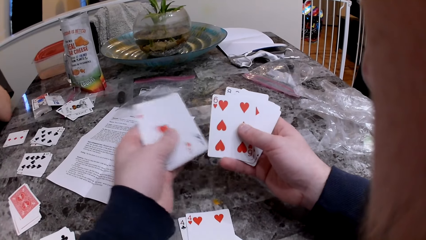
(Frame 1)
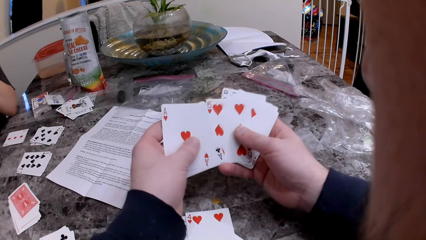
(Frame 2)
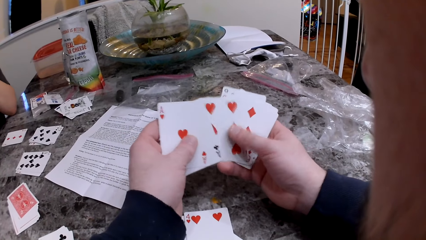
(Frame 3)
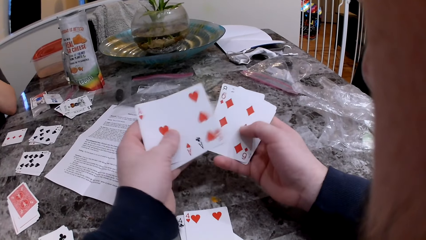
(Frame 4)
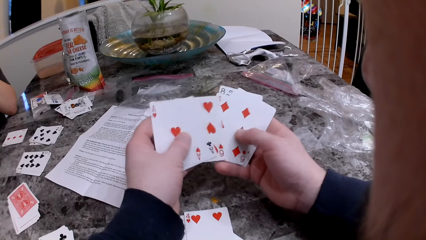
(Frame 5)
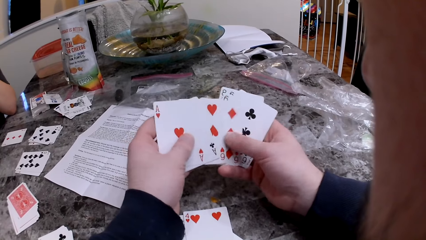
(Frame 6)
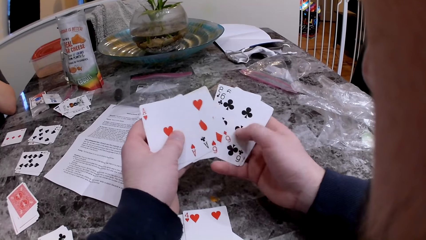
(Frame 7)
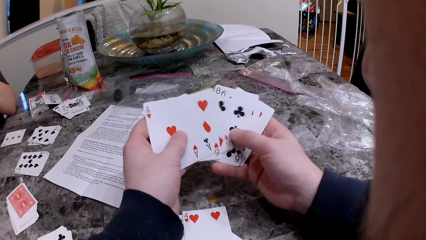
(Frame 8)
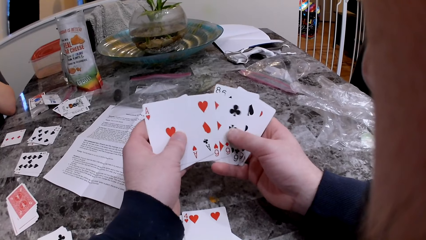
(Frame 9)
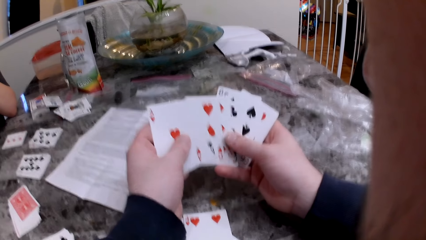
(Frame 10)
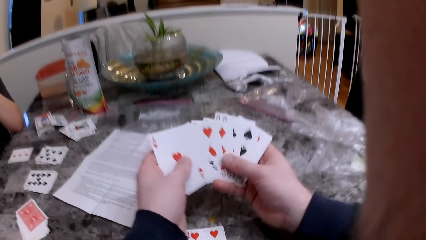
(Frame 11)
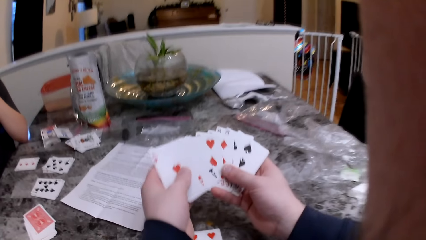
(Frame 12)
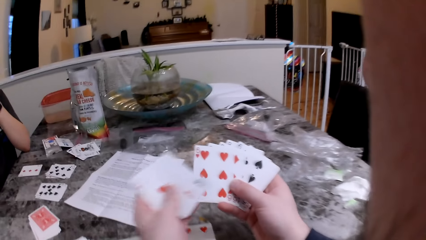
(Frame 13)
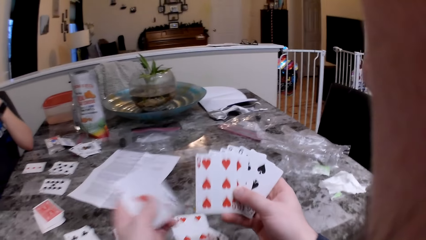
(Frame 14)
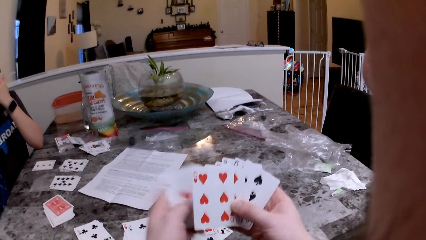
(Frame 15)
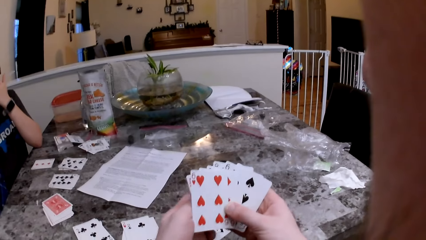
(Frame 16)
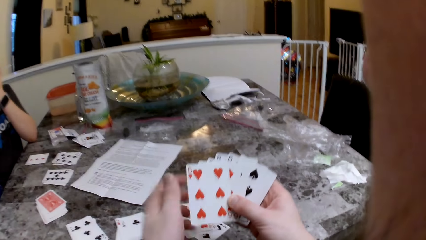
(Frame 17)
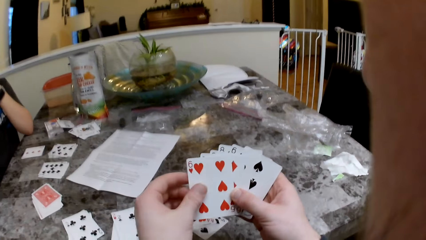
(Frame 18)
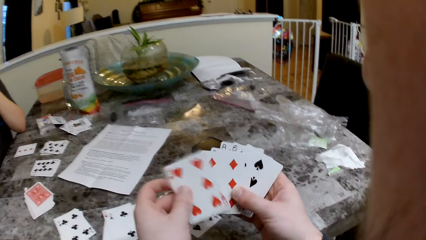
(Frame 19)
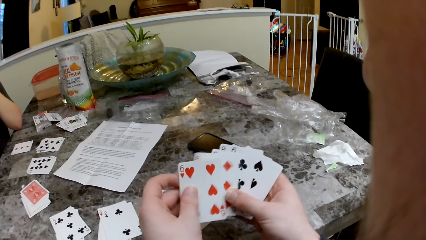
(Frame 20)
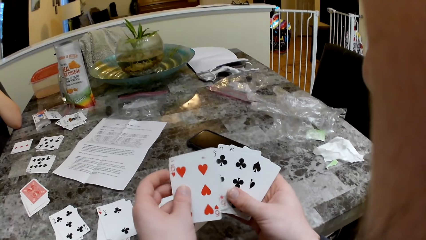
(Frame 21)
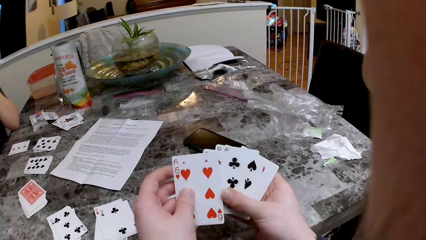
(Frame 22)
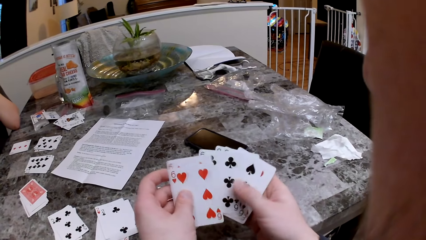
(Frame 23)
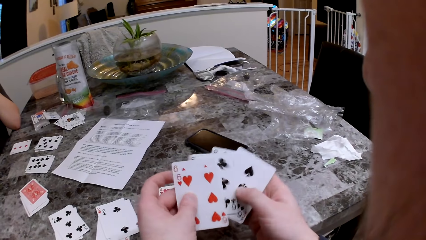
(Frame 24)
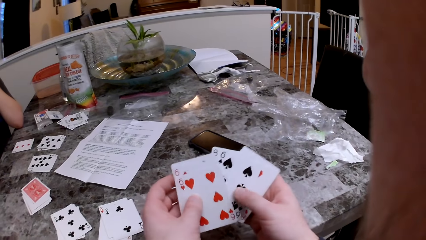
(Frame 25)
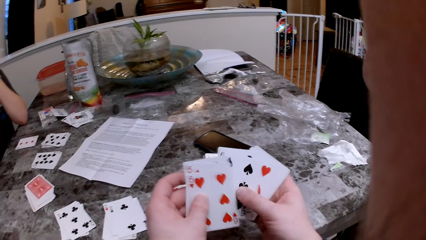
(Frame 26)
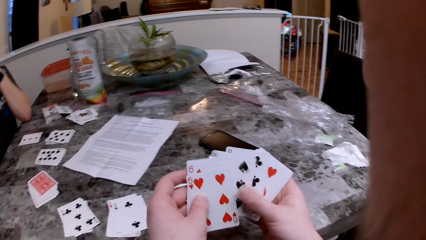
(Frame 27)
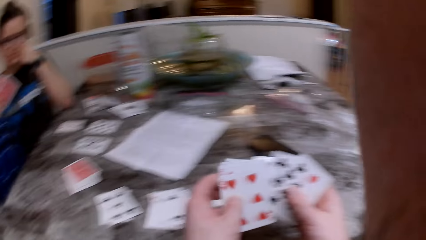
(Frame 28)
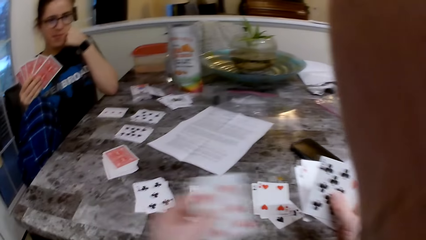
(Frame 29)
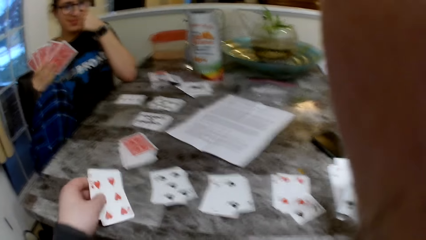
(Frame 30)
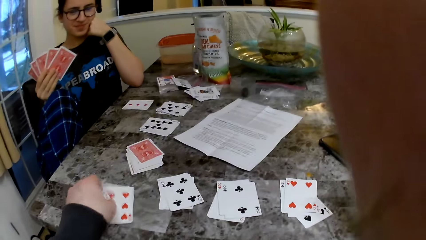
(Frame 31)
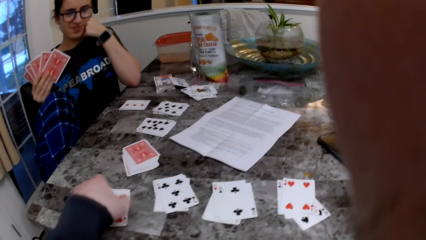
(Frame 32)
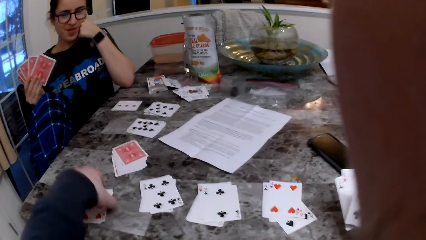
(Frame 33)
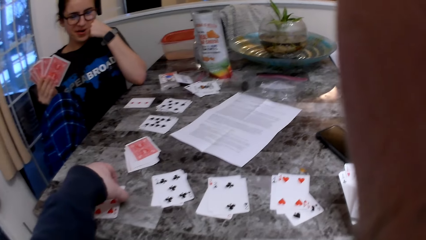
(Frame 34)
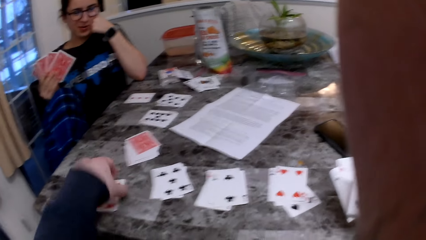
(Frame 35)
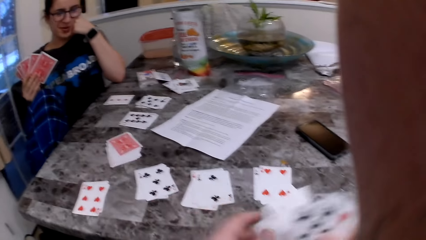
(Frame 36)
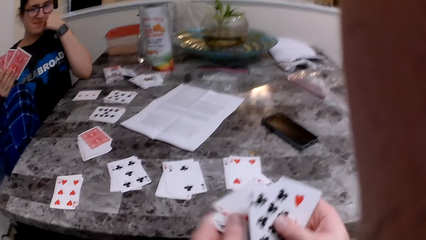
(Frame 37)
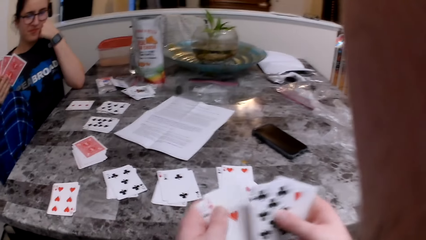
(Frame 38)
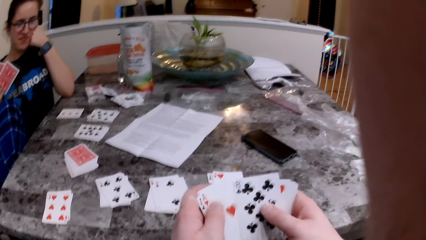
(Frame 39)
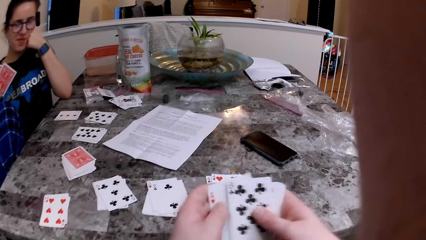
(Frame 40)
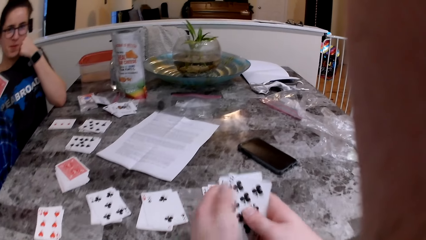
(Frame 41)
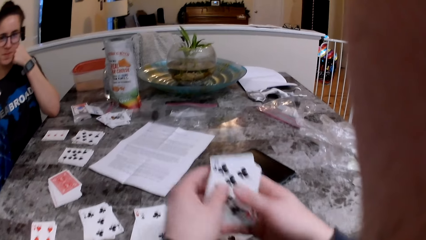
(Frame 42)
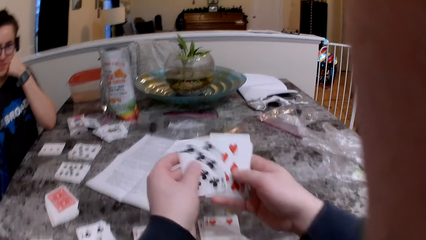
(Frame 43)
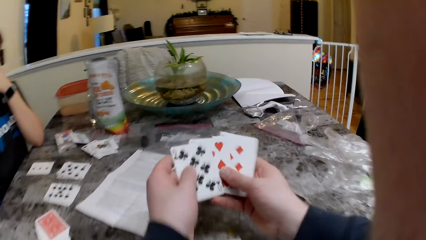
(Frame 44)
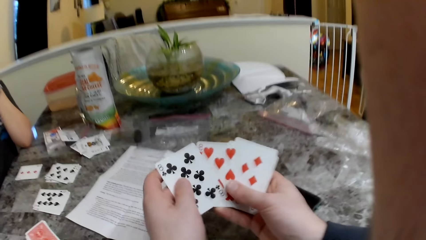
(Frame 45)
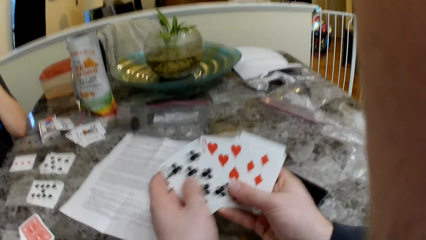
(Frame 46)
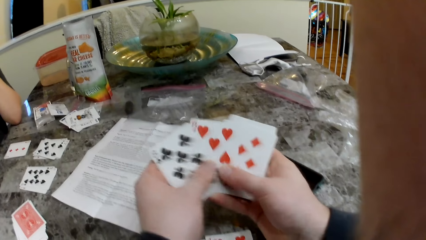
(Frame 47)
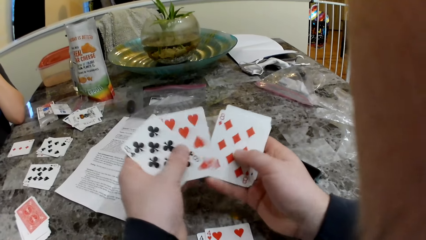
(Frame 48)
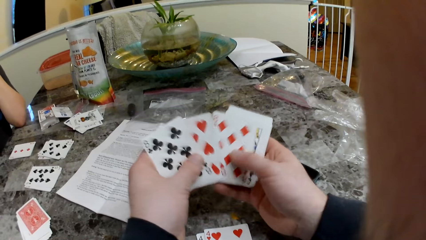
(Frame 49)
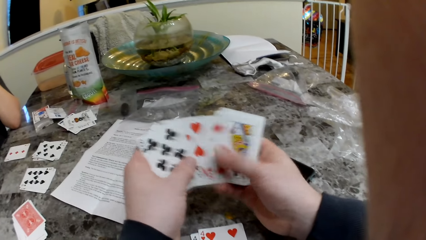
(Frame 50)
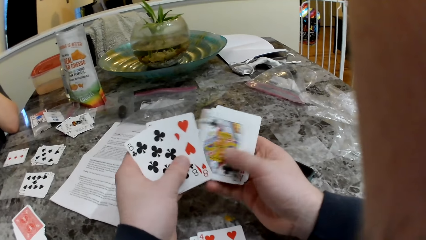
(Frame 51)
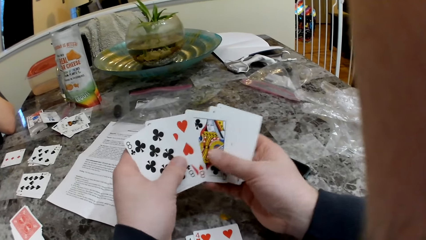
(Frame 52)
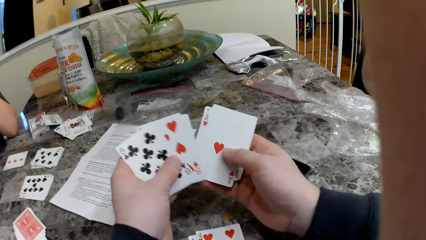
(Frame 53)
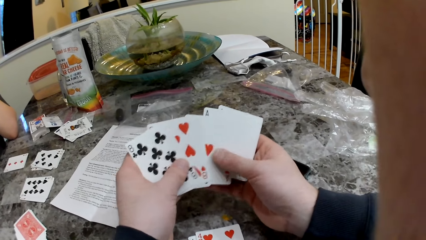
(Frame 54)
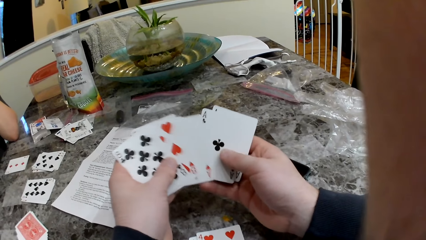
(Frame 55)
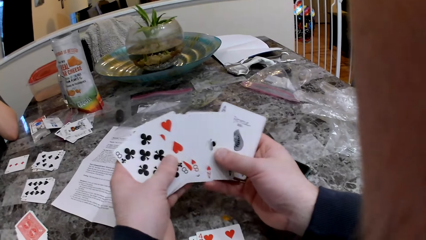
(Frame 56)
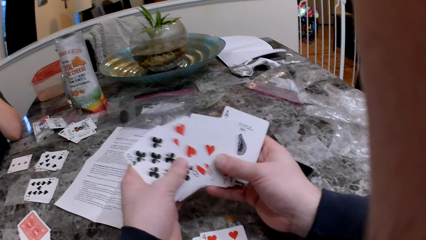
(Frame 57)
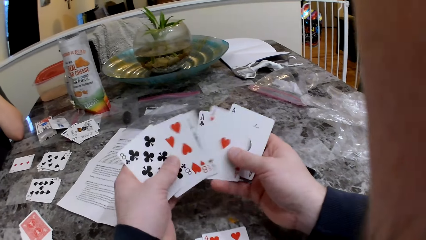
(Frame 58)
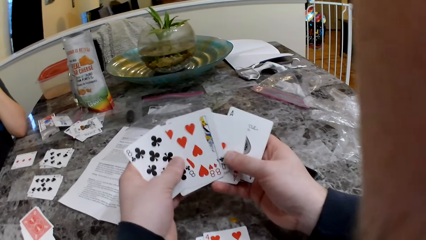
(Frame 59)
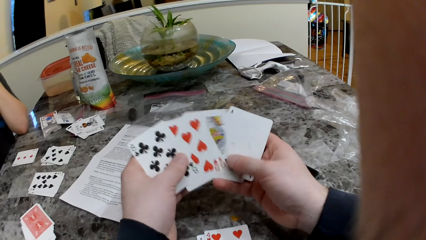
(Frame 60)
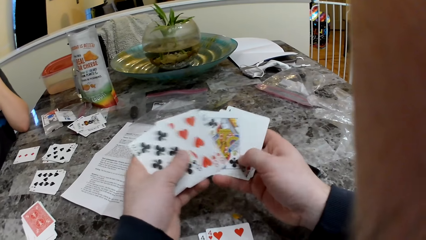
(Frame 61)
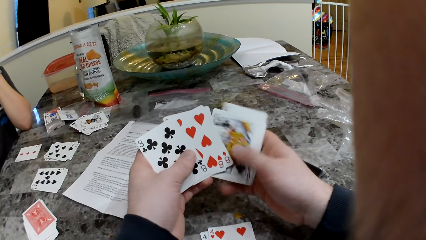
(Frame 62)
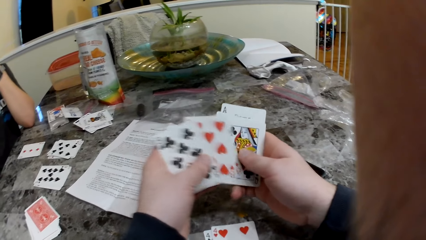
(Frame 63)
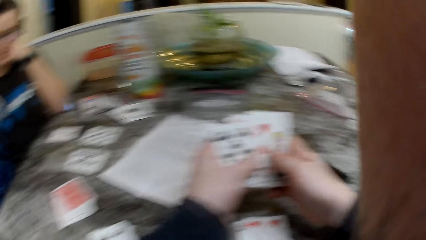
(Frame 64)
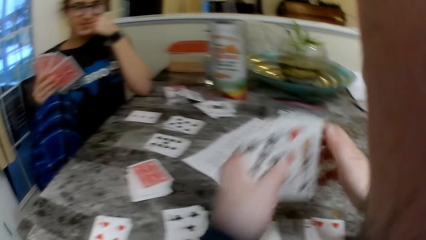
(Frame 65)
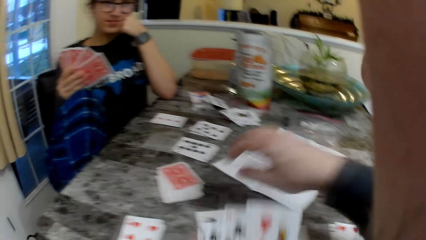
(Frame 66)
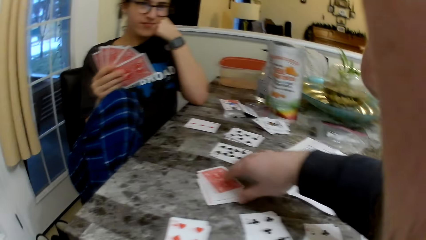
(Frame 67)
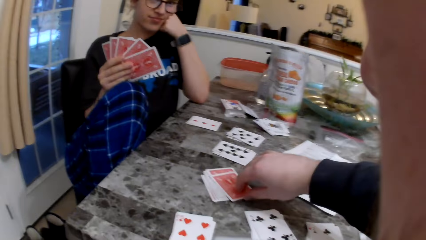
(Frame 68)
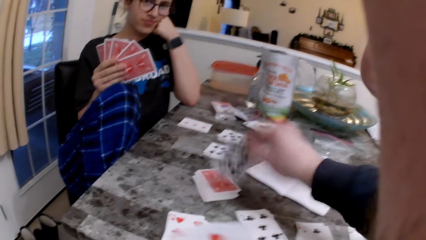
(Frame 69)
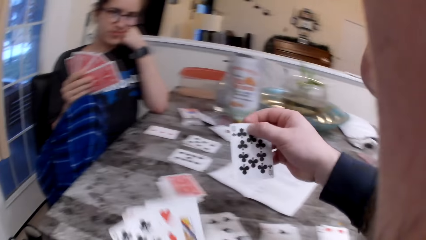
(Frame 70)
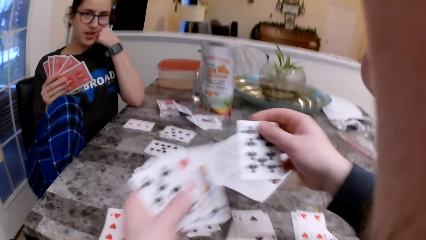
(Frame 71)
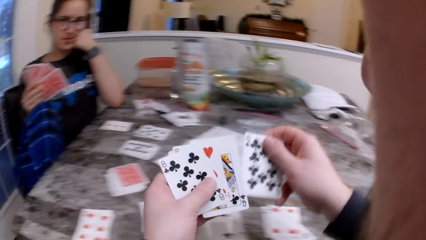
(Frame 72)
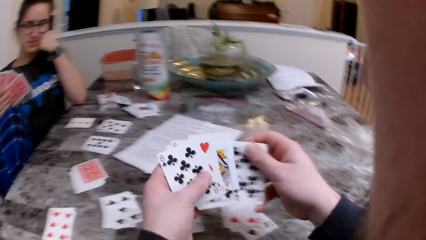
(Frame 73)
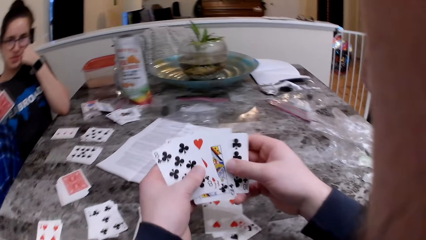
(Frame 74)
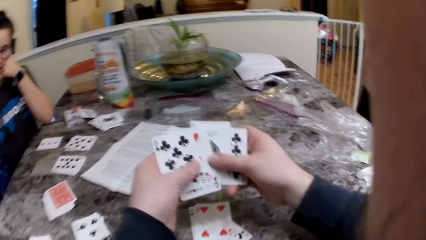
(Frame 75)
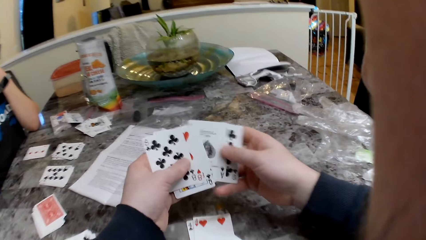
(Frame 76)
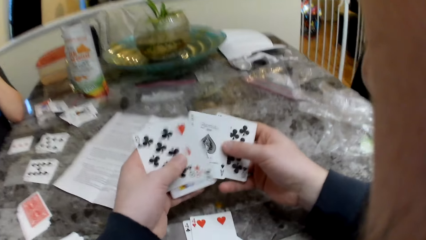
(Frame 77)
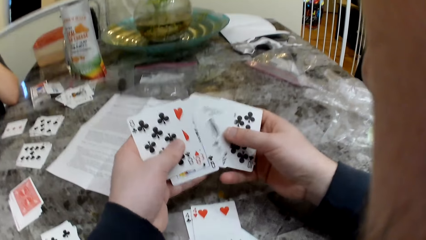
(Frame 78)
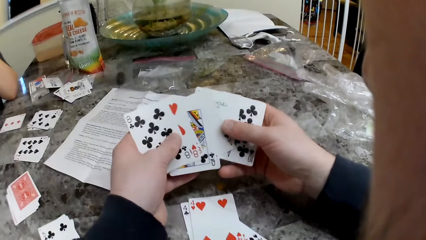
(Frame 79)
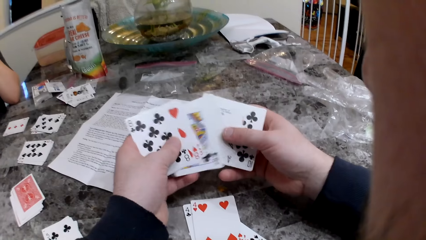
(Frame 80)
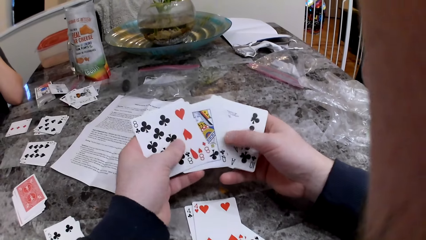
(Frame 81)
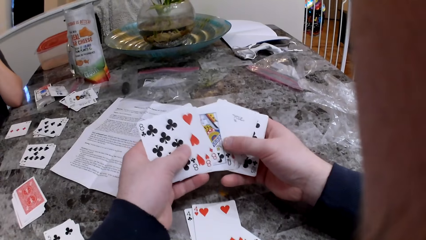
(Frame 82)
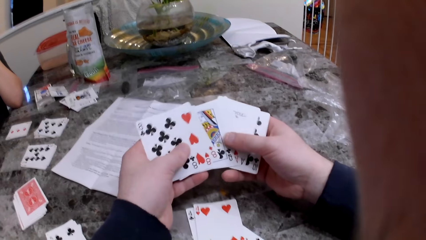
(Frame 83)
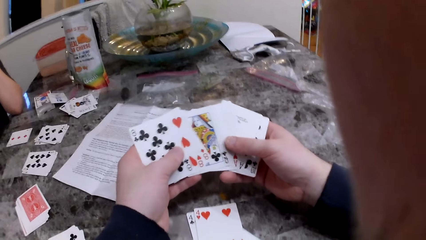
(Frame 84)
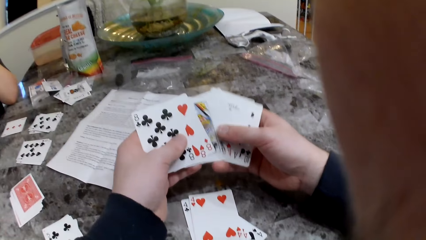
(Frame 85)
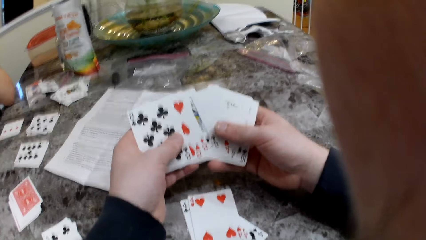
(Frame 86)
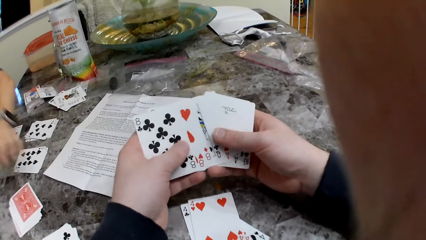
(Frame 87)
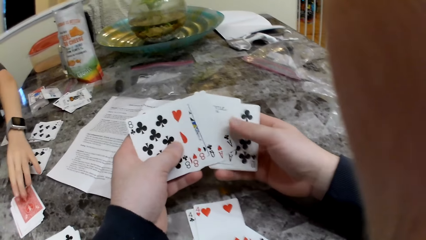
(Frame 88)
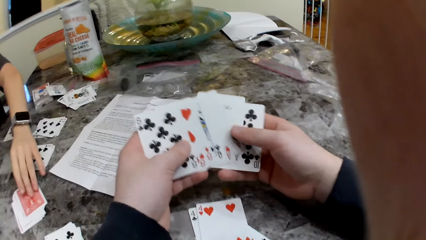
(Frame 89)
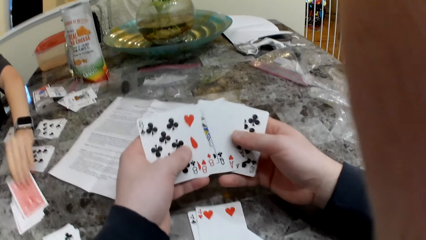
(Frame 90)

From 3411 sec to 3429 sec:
The camera wearer speaks to himself. He shuffles cards. A girl speaks to the camera wearer. The camera wearer responds to the girl. He places some cards on the table with his left hand, converses with the girl, and checks the cards in his hands. The girl responds to the camera wearer. The camera wearer picks a card from the deck of cards on the table with his right hand. The girl speaks to the camera wearer. The camera wearer checks the cards in his hands. He responds to the girl. The girl picks a card from the deck of cards on the table with her left hand.
